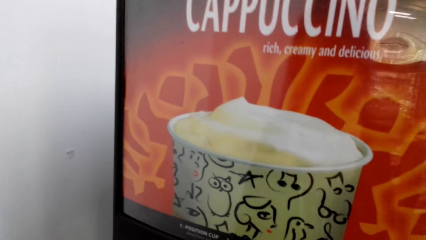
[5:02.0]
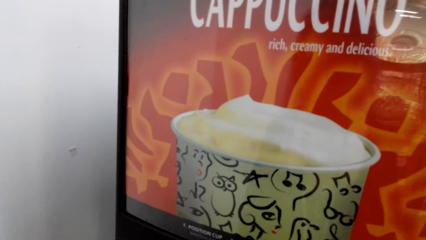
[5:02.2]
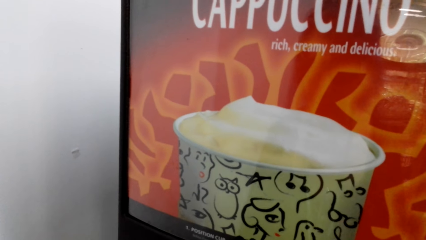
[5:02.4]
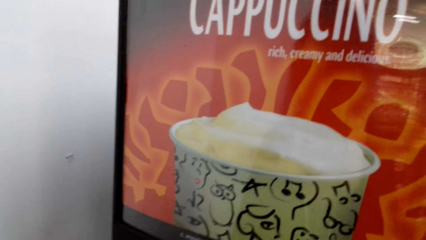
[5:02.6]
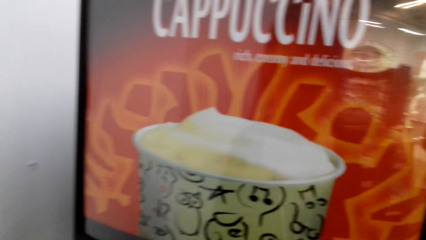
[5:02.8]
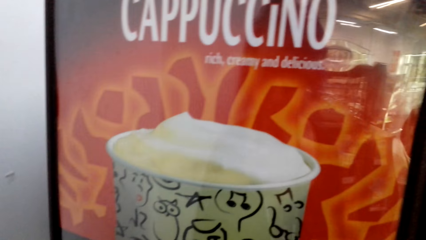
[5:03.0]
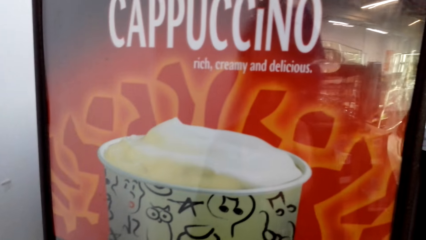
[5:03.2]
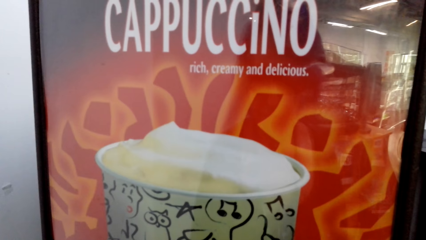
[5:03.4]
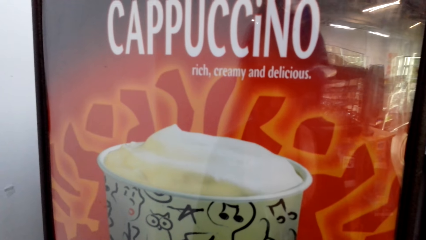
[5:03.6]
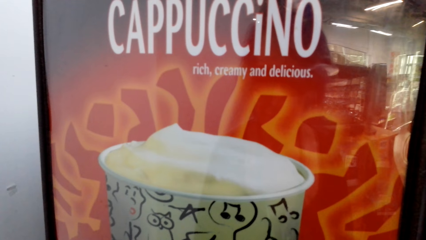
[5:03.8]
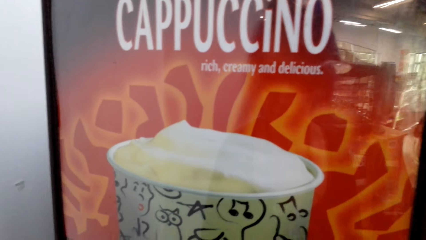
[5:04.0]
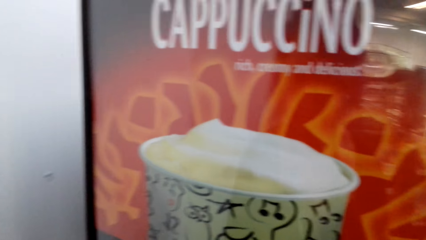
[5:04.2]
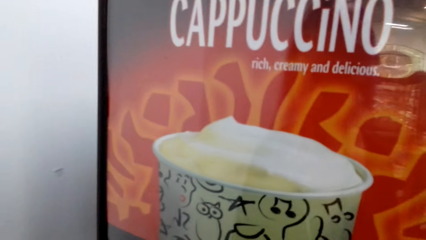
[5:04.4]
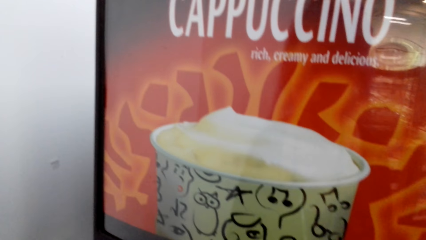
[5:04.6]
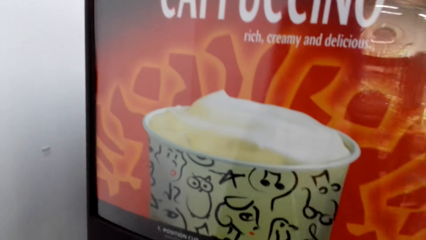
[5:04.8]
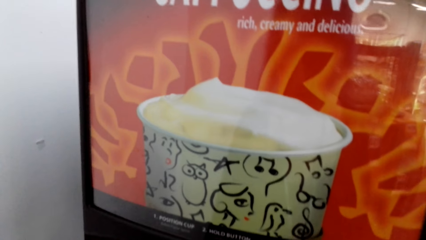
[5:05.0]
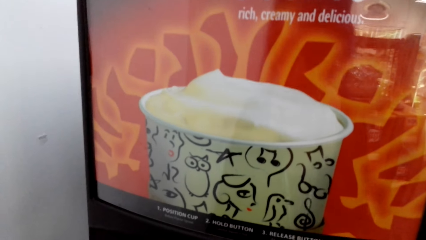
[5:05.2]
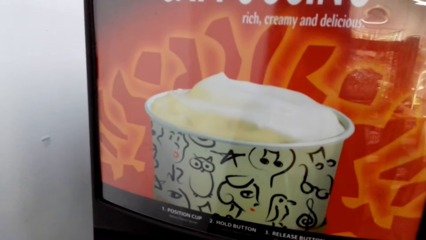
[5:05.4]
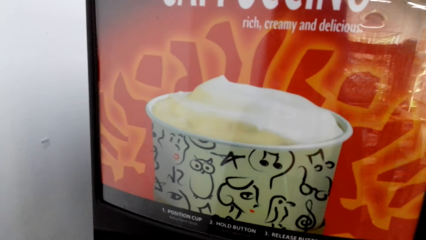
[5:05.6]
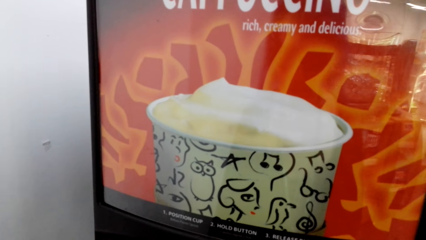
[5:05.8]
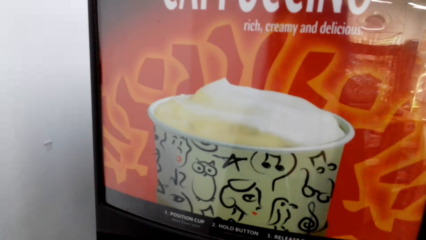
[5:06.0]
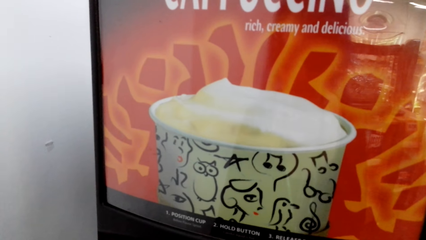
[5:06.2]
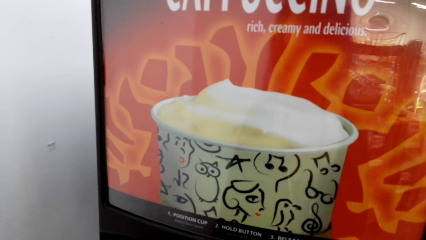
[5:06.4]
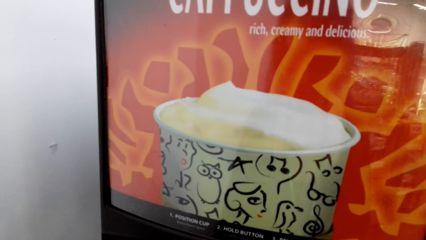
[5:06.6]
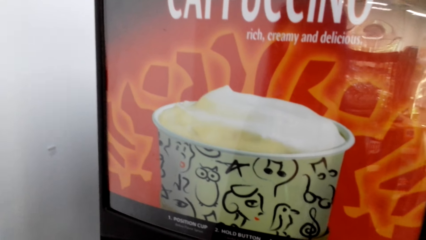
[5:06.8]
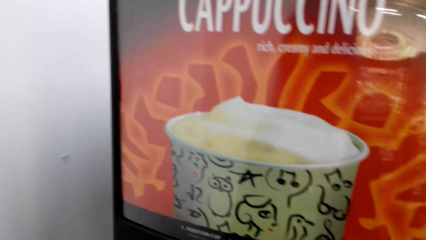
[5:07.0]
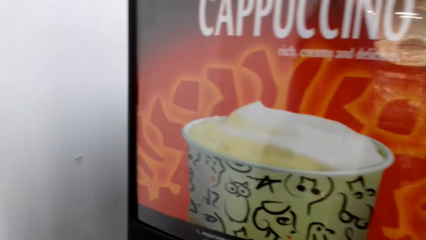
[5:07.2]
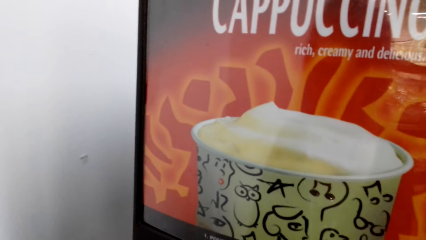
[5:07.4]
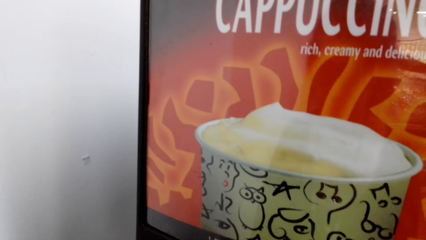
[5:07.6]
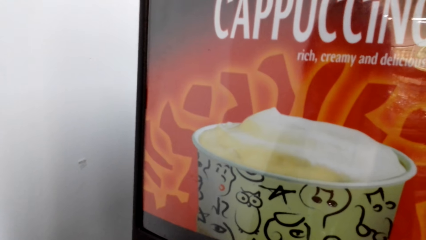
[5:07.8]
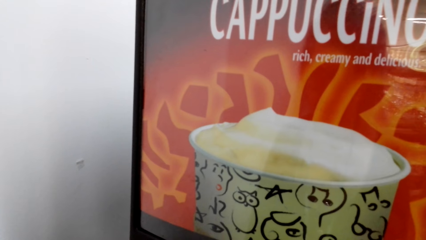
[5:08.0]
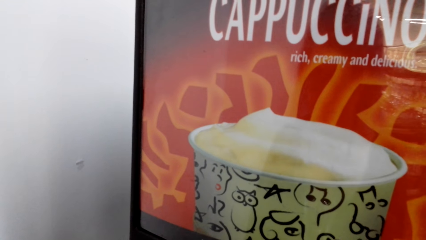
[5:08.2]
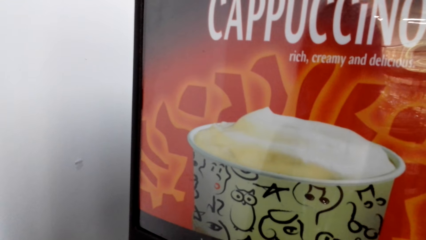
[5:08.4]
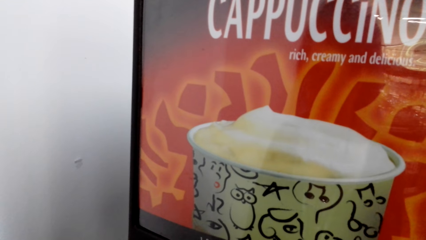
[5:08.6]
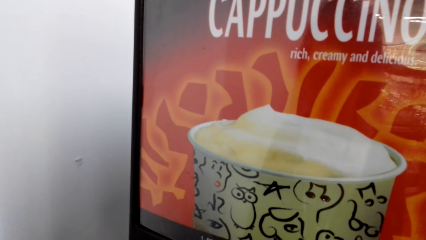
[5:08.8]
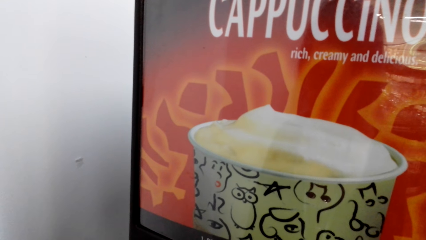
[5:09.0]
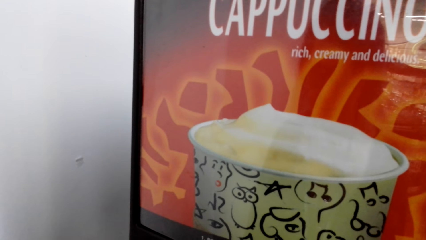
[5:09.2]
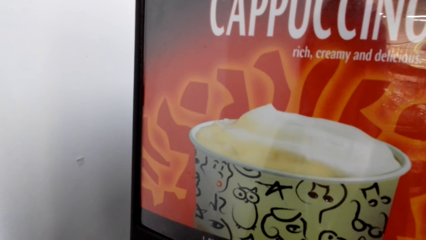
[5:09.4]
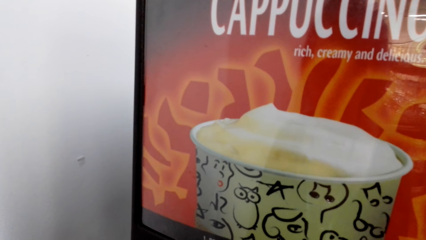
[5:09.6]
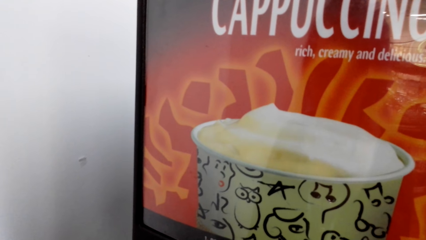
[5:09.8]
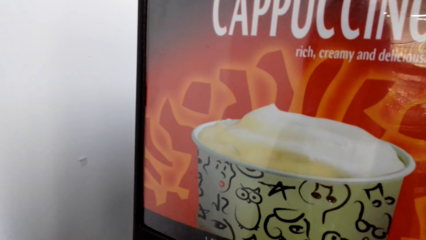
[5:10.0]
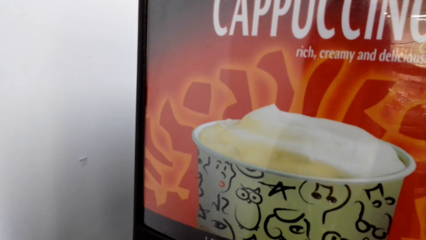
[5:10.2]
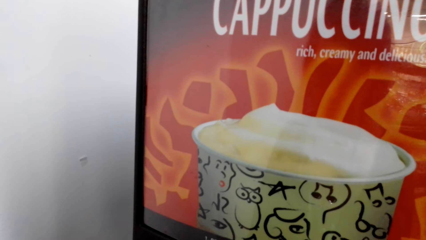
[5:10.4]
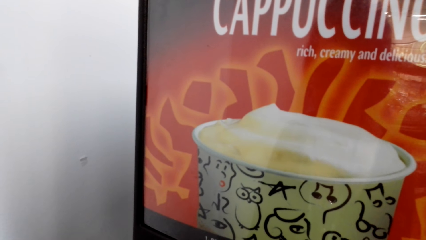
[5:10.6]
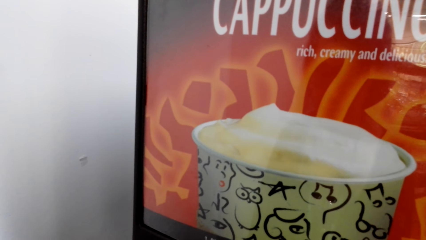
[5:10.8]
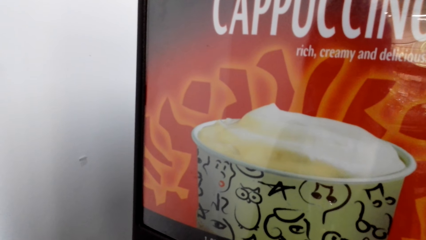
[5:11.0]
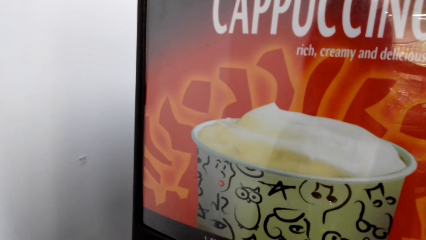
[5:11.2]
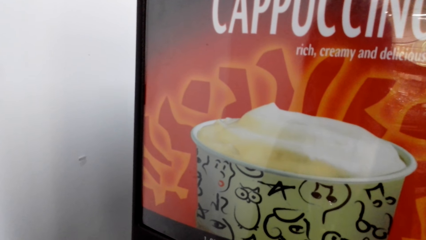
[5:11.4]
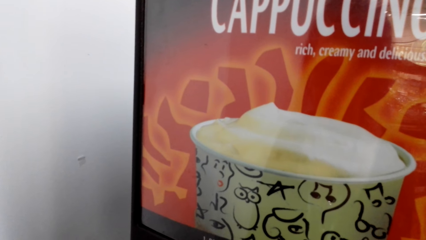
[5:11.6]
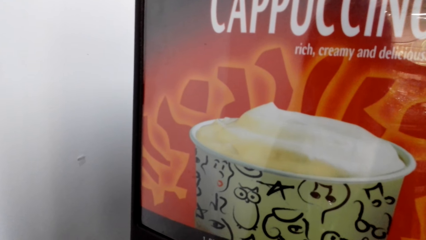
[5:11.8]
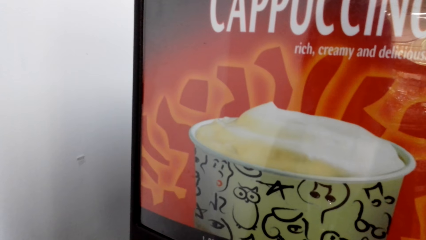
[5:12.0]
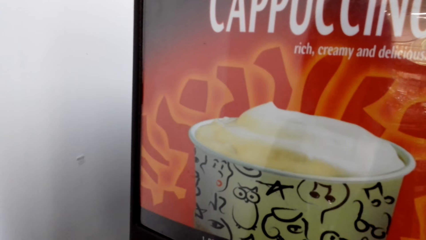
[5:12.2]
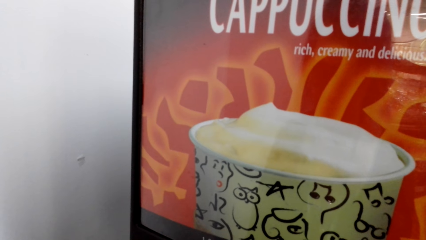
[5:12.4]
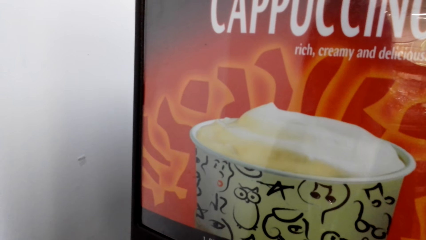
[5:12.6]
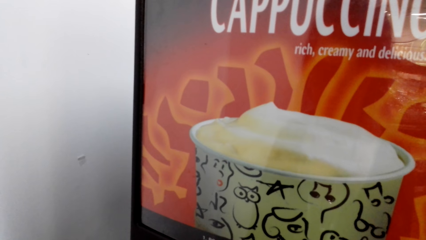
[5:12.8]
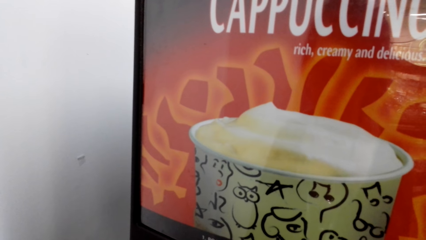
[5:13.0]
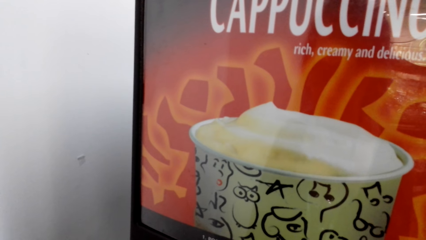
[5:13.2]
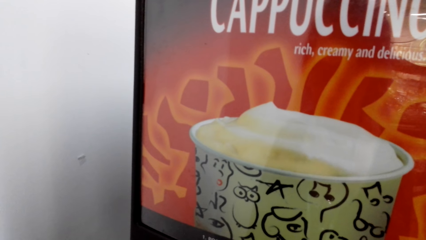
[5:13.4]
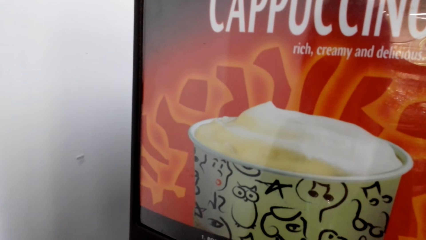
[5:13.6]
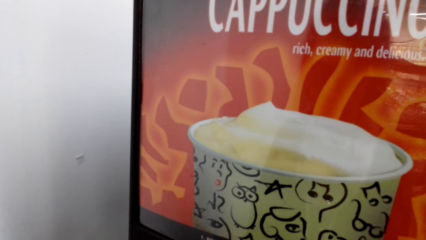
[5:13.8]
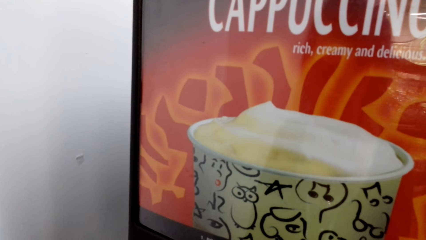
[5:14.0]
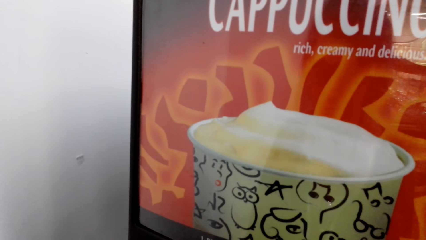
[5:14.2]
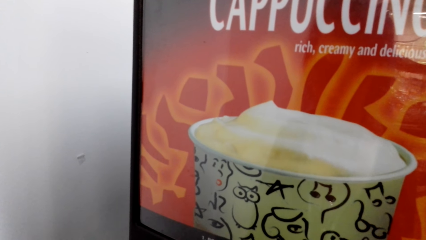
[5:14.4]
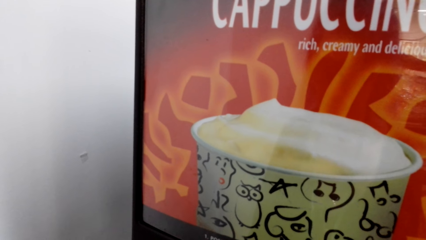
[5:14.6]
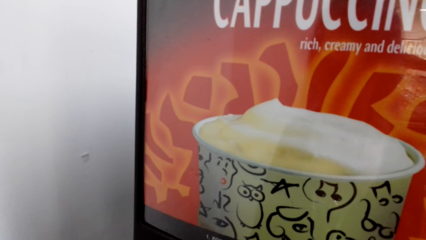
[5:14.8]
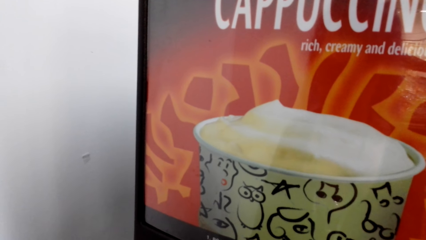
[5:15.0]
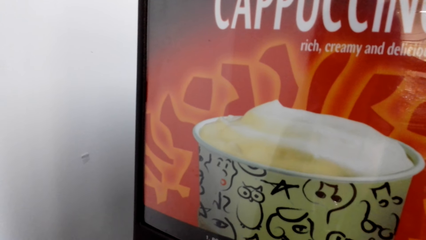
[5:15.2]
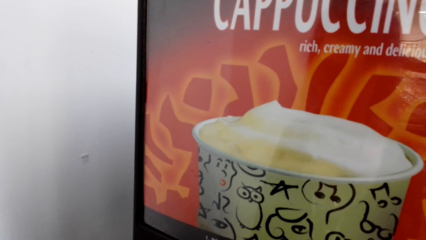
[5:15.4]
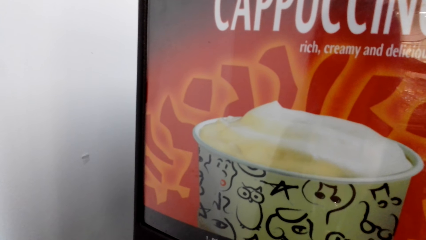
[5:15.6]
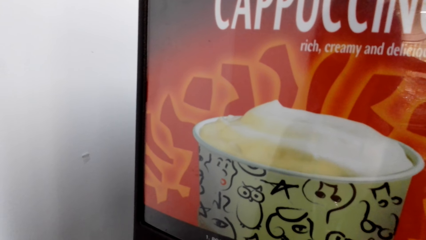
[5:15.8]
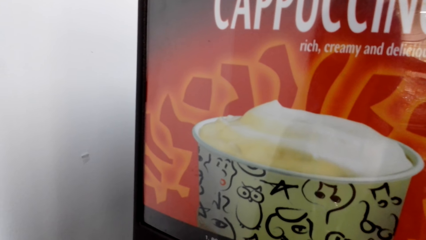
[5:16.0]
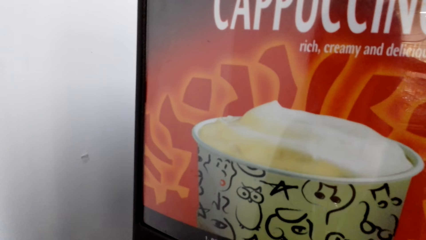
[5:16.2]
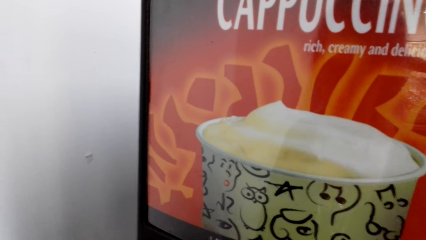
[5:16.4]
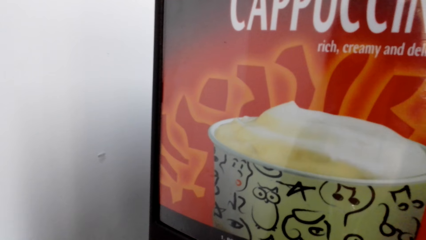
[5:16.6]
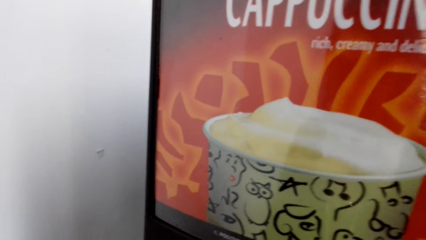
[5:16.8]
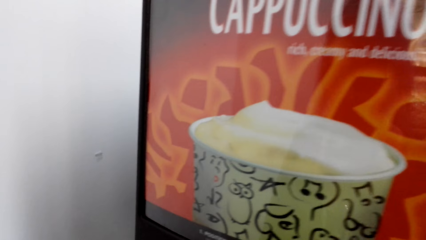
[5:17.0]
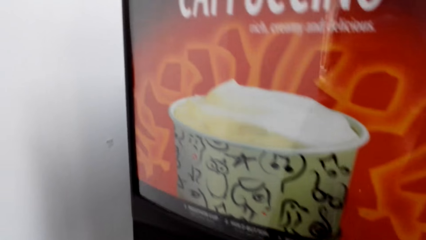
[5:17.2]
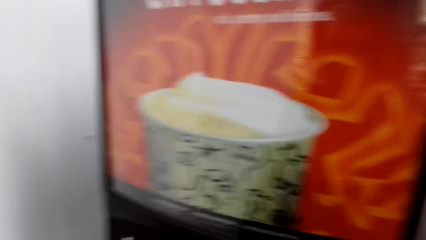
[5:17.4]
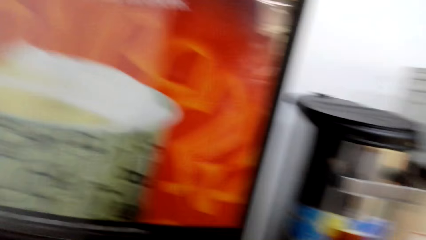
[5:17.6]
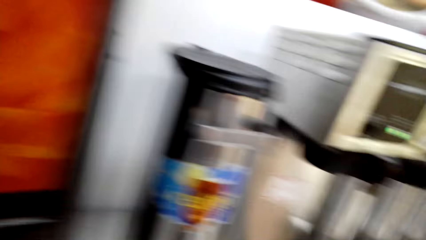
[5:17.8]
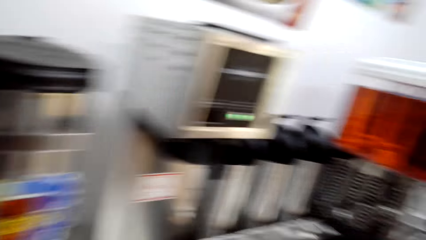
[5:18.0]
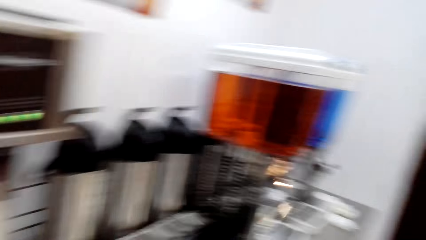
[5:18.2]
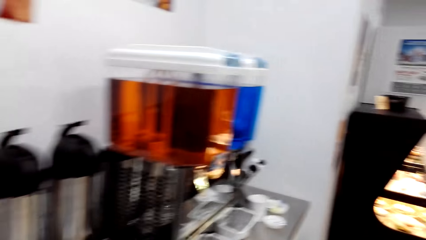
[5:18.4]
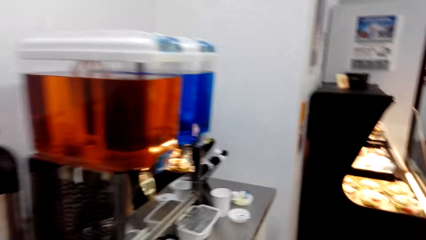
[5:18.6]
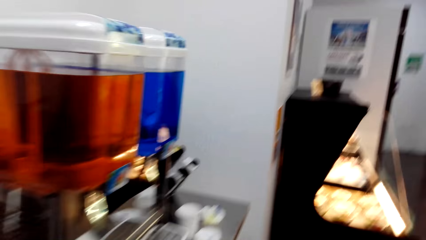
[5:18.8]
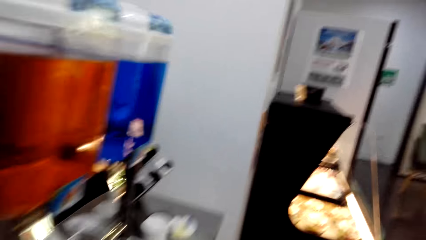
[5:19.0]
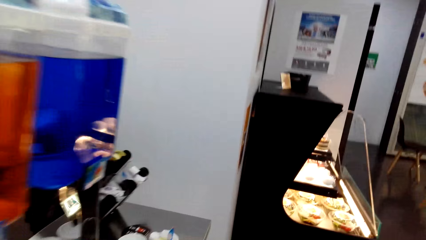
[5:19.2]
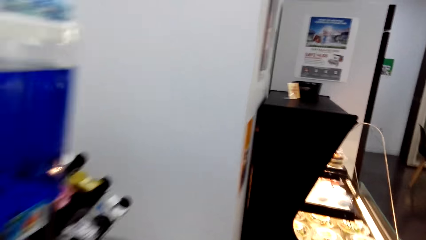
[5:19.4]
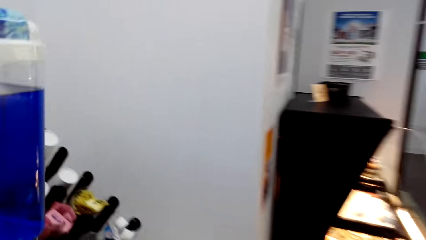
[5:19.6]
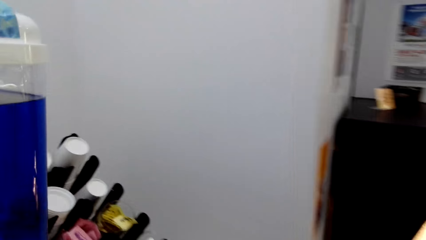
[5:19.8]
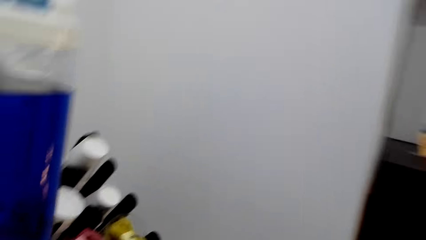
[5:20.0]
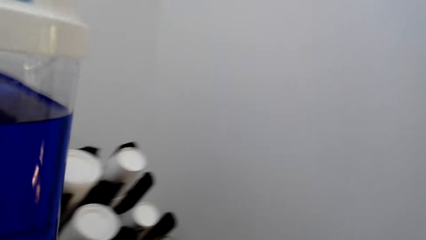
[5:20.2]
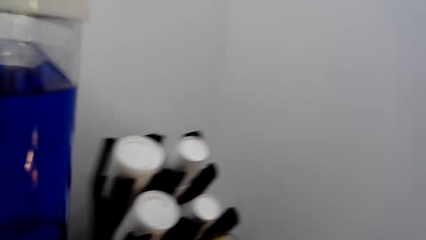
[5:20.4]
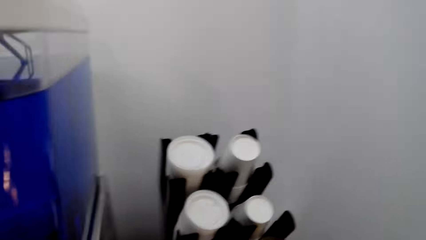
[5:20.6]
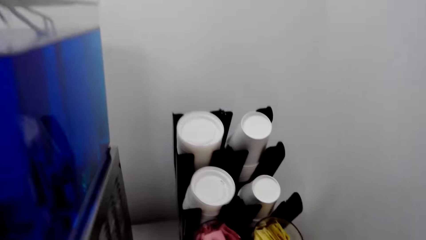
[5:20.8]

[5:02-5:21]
The camera wearer stares at the cappuccino. They walk away from the cappuccino machine.
